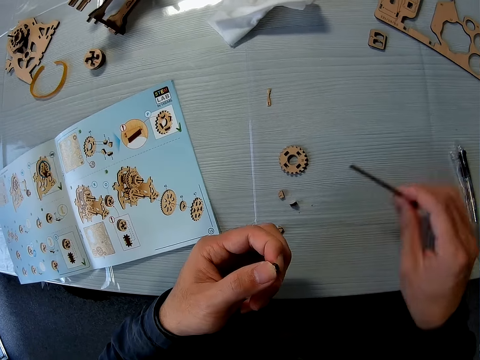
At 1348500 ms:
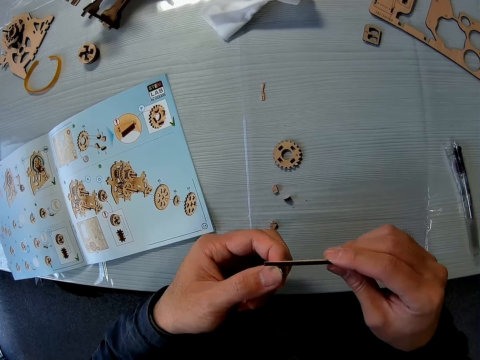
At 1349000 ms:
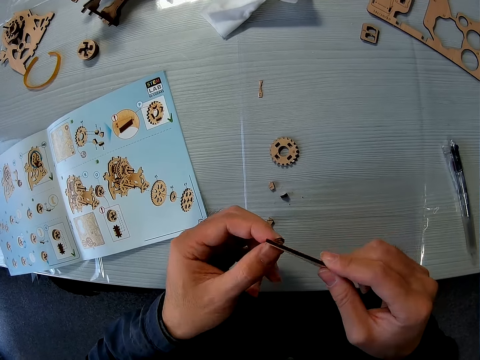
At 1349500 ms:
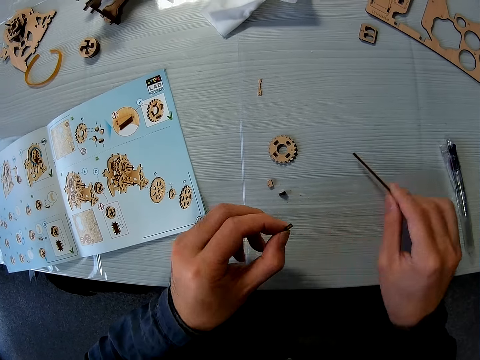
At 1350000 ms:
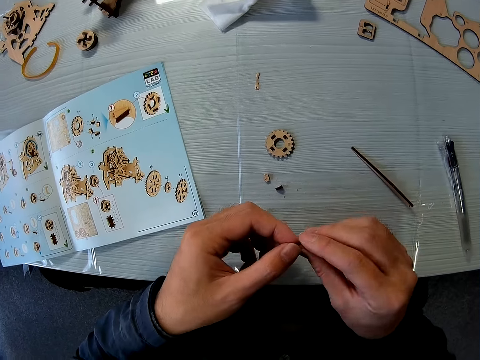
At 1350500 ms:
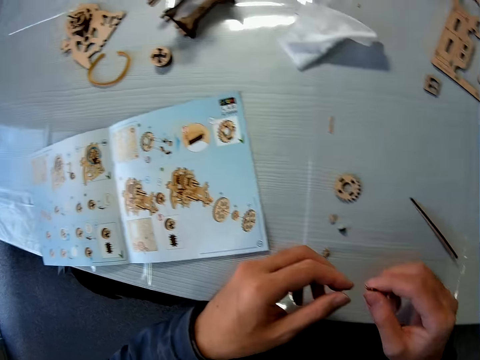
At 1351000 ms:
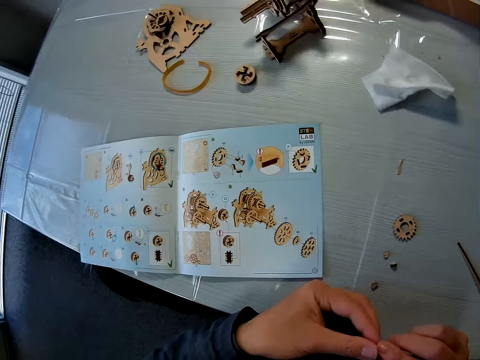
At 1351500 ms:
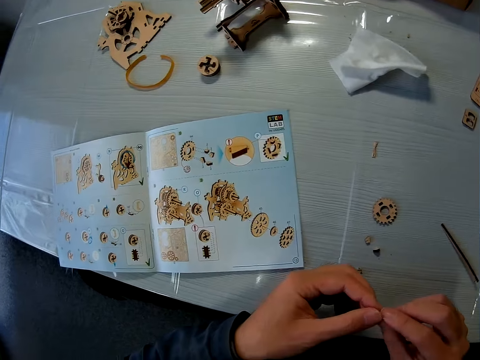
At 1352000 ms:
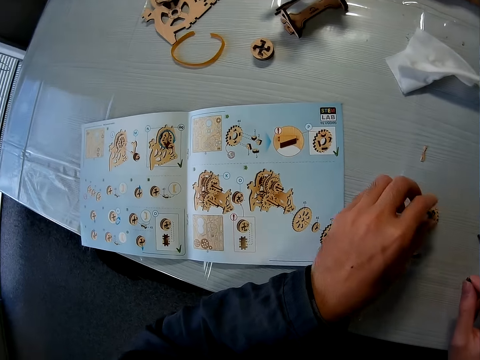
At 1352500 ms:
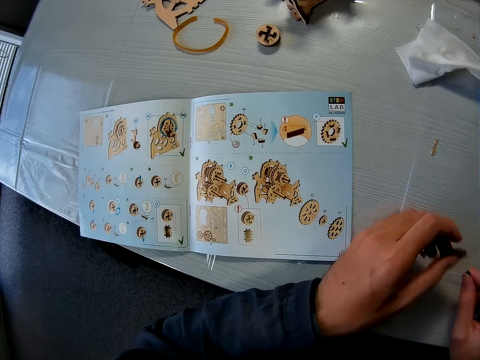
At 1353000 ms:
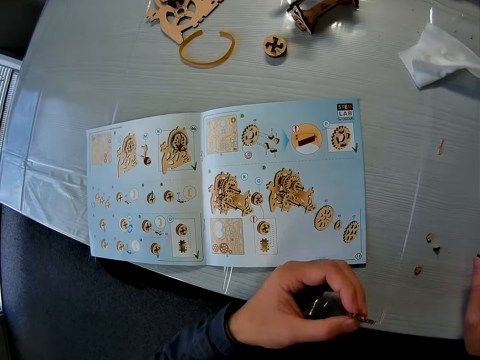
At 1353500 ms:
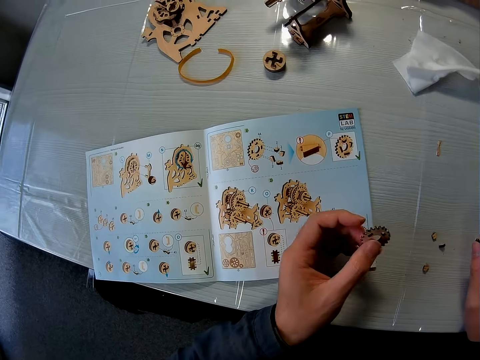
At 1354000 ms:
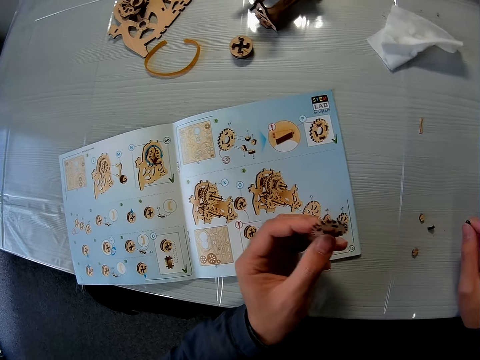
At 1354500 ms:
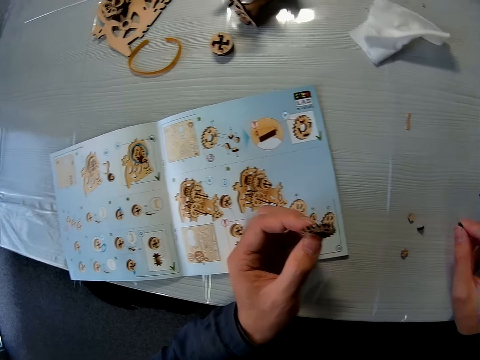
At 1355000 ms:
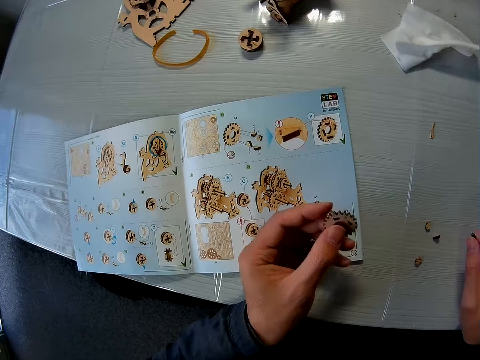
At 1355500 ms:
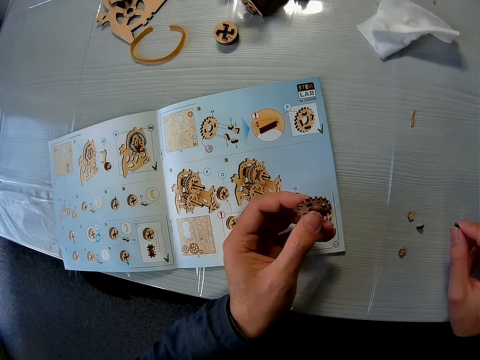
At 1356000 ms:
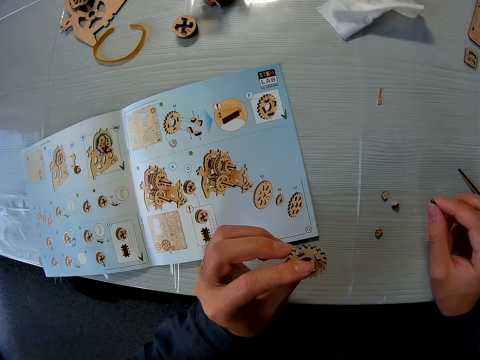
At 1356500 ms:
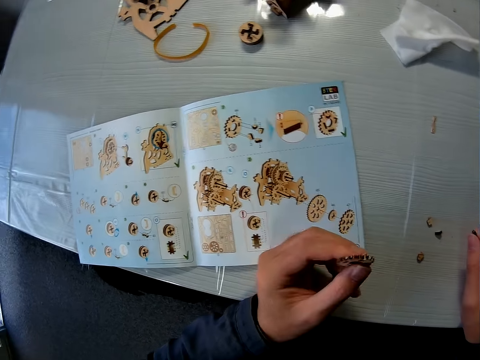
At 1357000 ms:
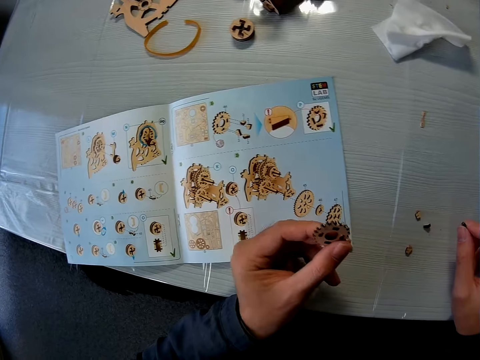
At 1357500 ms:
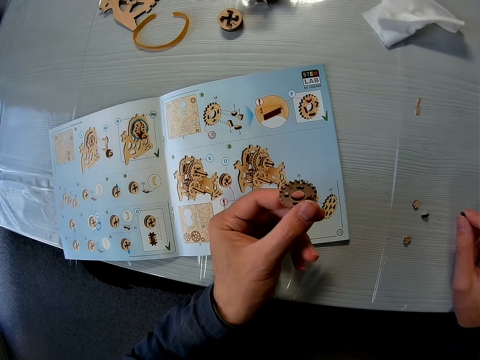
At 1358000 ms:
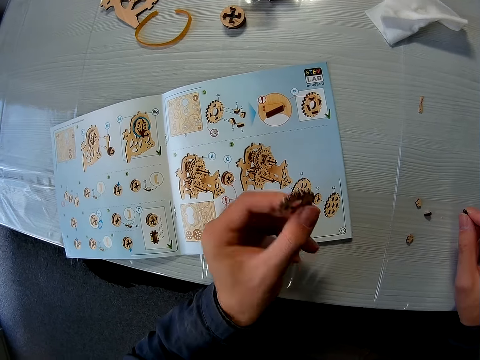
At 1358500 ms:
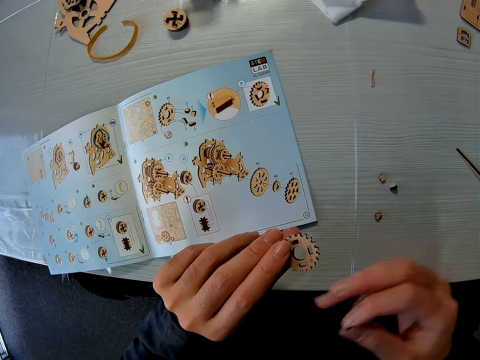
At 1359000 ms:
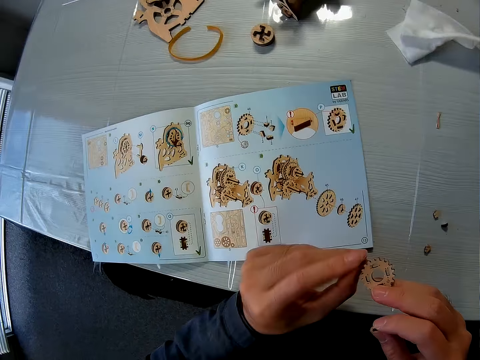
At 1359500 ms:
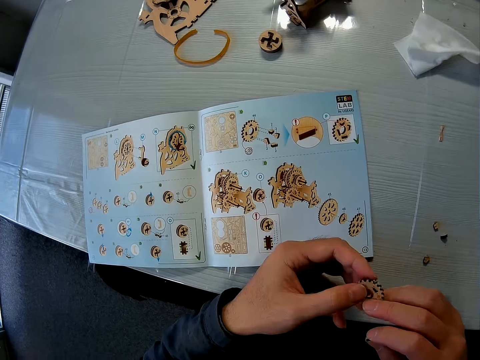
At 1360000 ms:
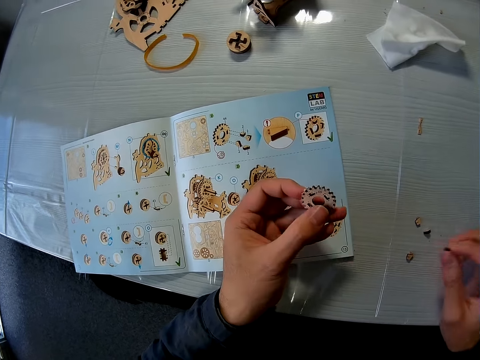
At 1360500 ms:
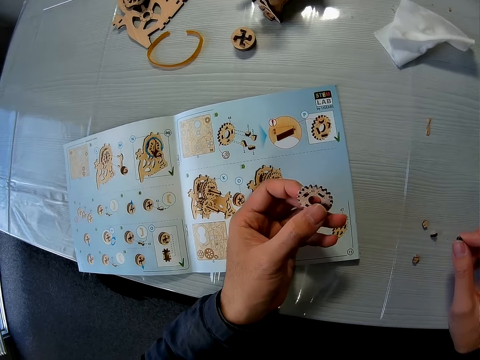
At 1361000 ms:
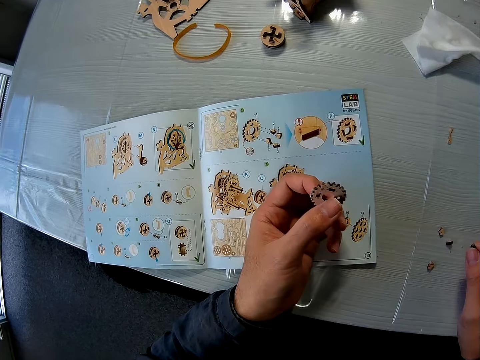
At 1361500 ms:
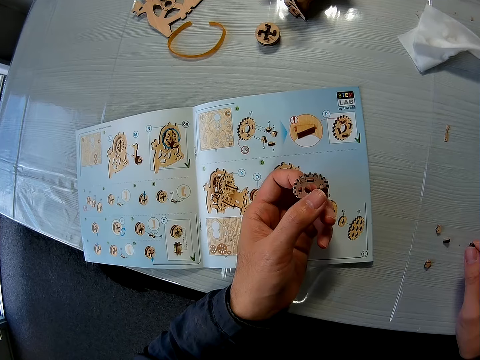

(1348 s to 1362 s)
The camera wearer picks the wood file from the table and files the puzzle piece. They drop the wood file on the table. They place the wood on the table. They look at the wood pieces. They look at the steam gear box. They pick another puzzle piece.

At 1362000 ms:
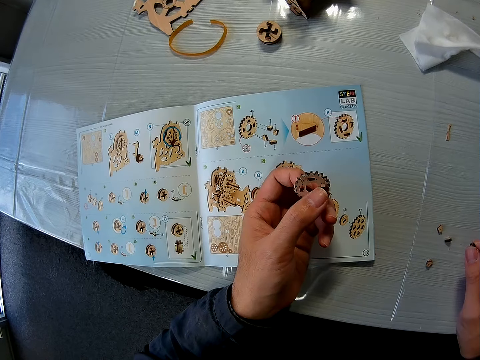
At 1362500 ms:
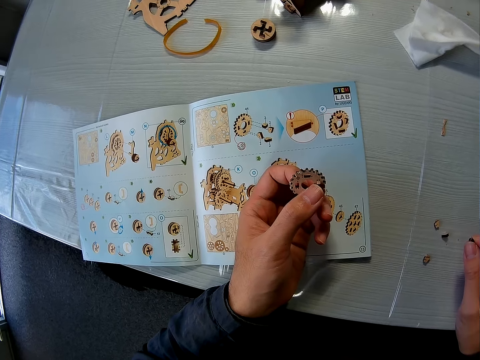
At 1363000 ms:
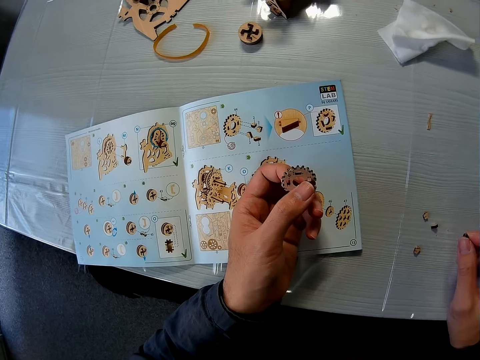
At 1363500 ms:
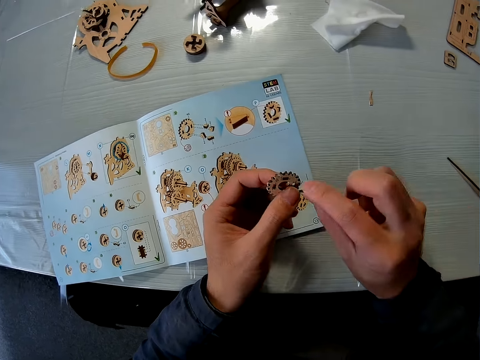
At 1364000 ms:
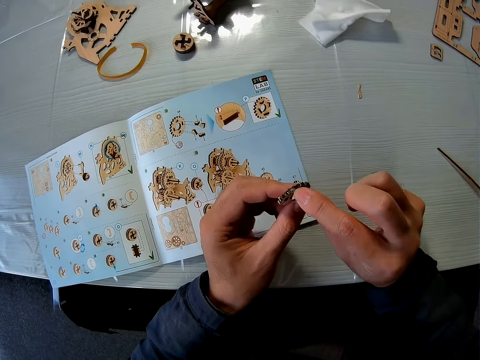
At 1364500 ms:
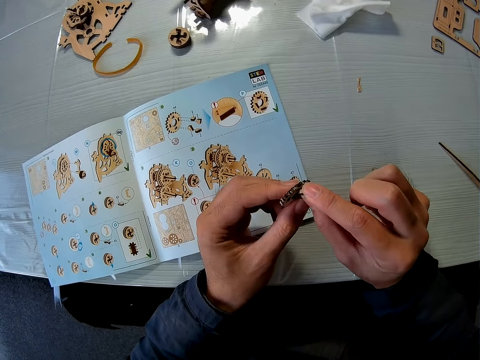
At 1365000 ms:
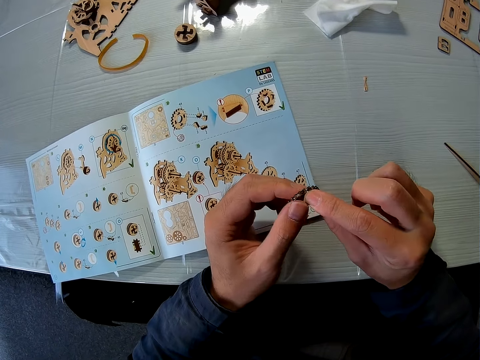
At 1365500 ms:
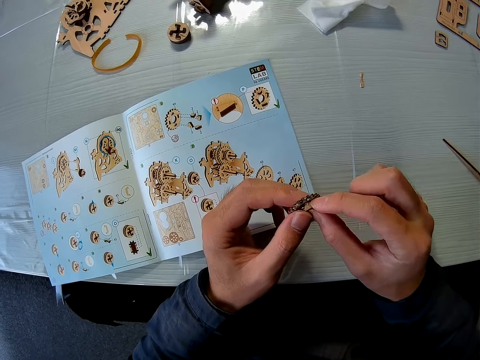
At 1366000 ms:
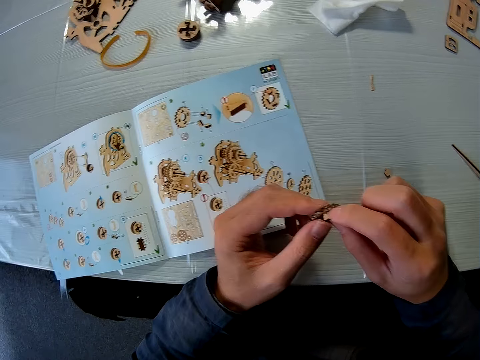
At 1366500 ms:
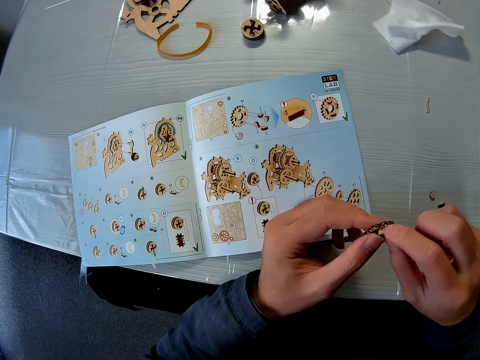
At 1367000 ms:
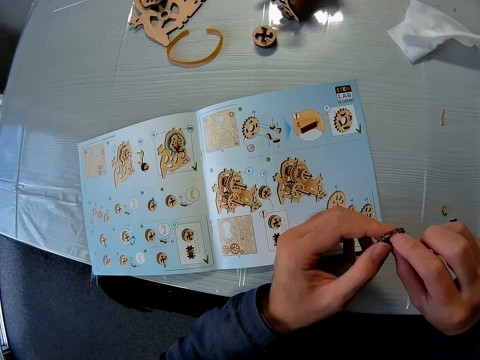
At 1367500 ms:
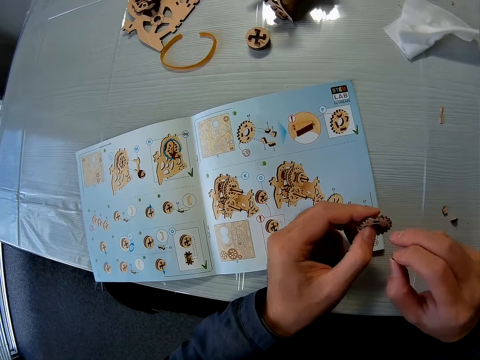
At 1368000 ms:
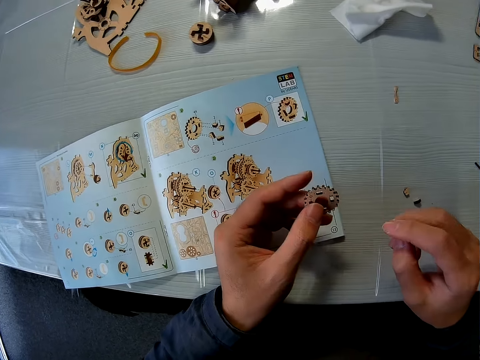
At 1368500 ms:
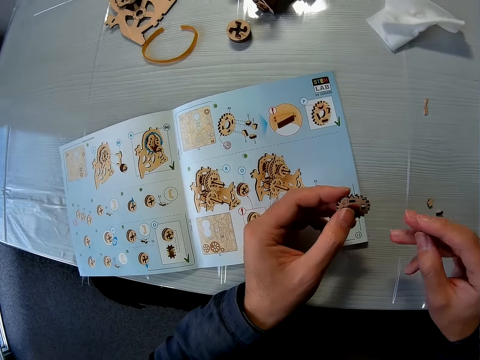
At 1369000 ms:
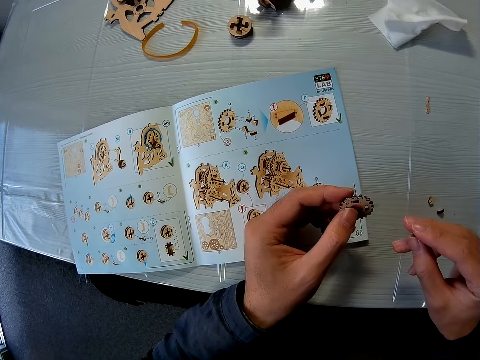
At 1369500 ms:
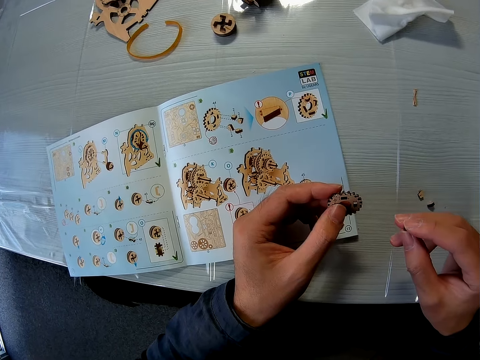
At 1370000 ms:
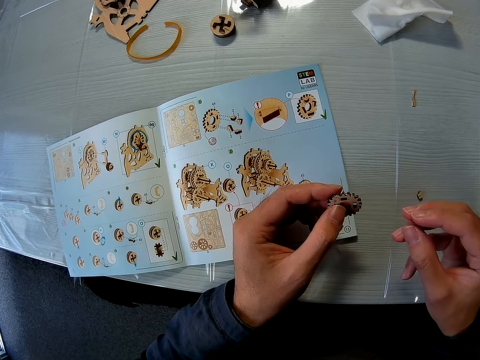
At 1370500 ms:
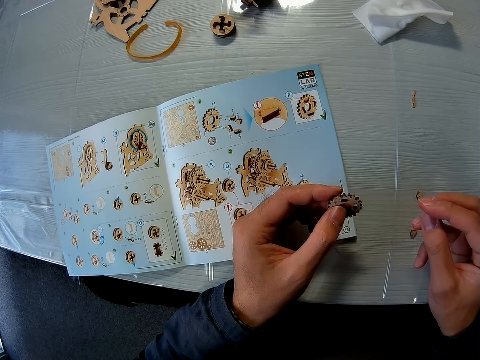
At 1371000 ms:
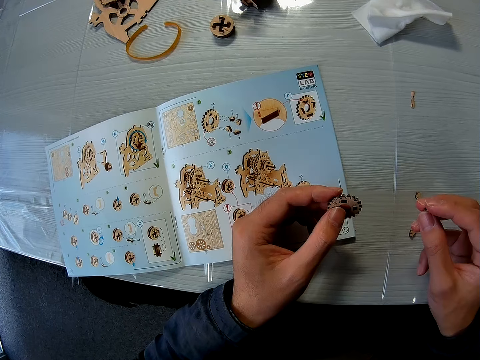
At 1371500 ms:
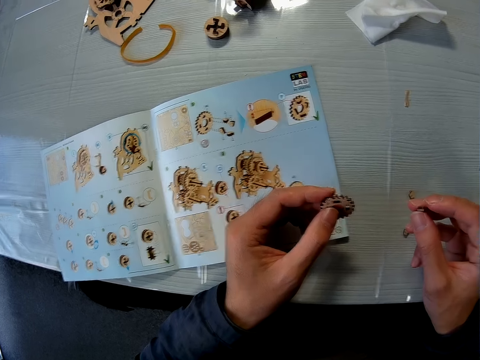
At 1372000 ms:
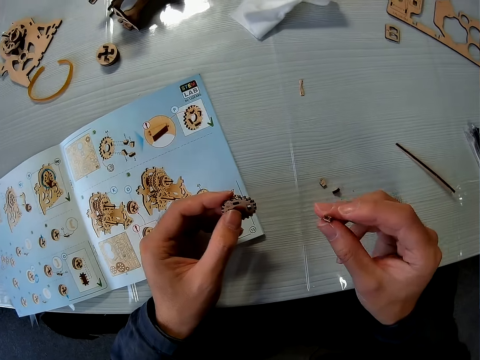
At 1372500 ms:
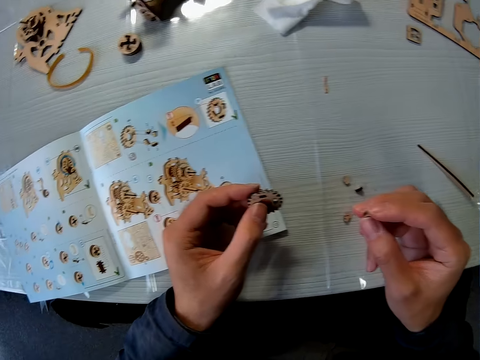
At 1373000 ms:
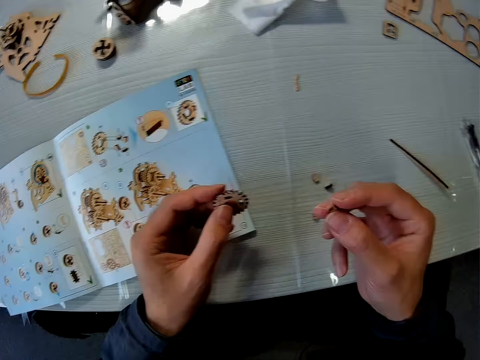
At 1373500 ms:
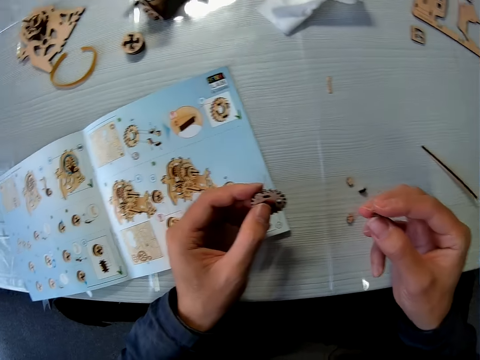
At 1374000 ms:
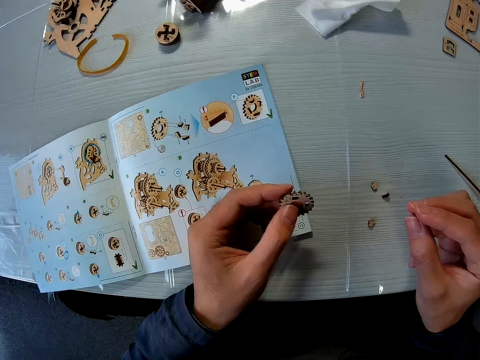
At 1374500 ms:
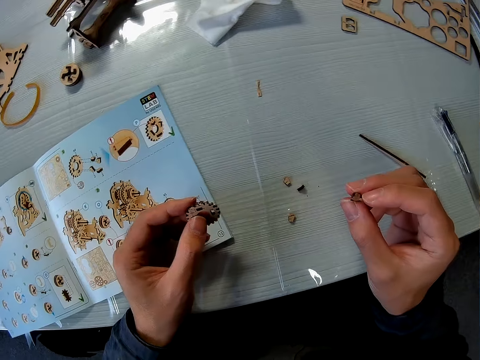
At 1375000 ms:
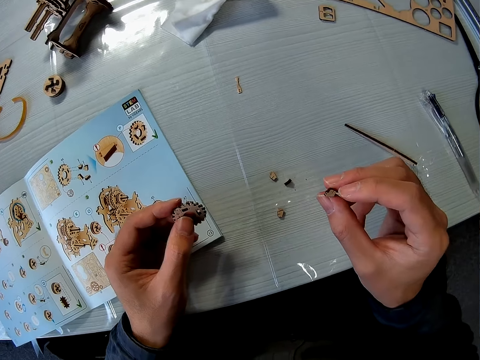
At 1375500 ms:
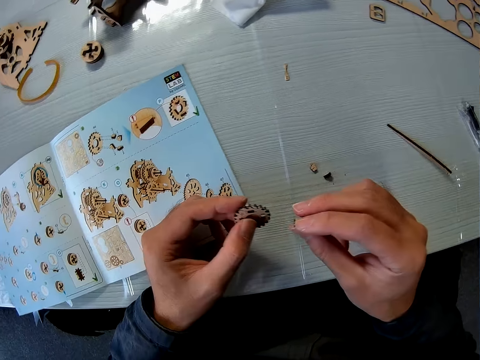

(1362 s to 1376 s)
The camera wearer inserts the puzzle piece on his right hand into the puzzle piece on his left hand. He takes the piece. He removes his right hand from the larger wooden mechanical model piece. He touches the smaller wooden mechanical model piece in his right hand.
